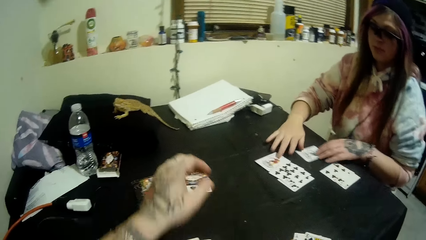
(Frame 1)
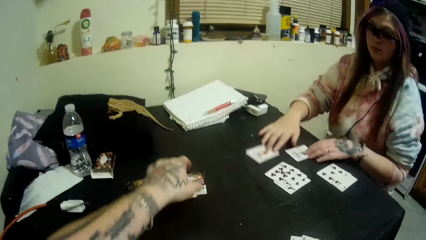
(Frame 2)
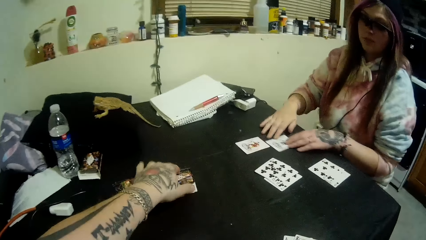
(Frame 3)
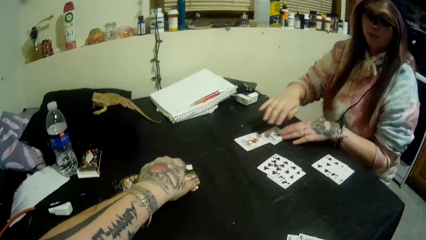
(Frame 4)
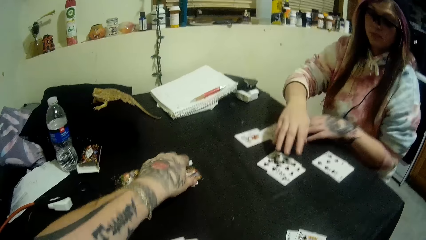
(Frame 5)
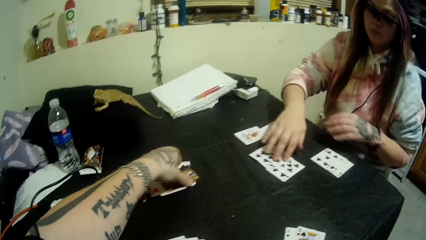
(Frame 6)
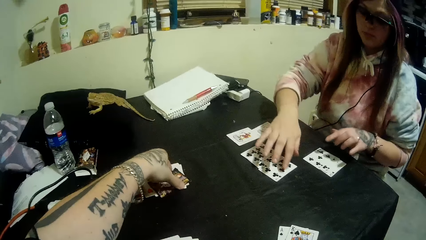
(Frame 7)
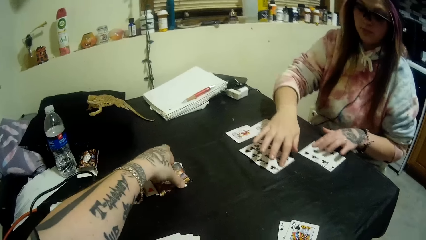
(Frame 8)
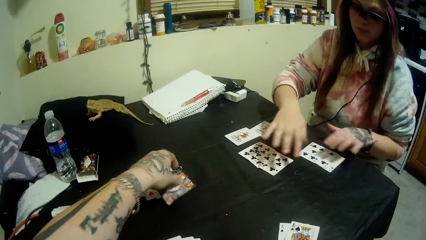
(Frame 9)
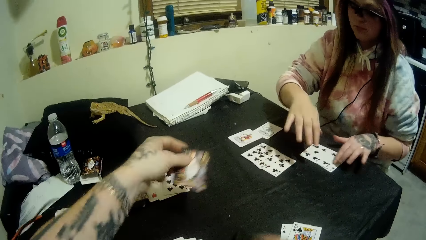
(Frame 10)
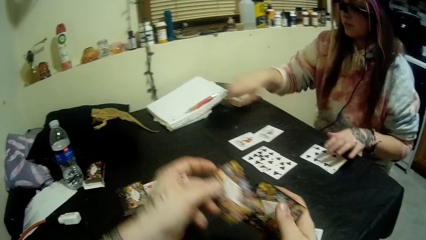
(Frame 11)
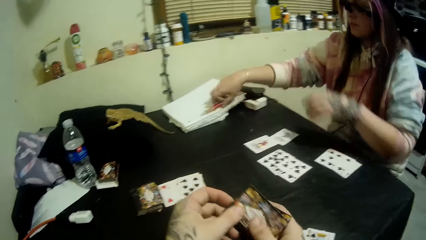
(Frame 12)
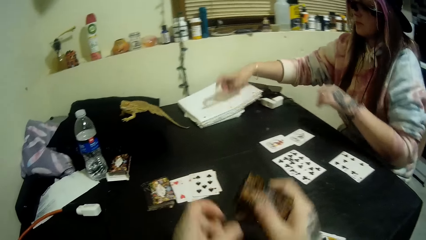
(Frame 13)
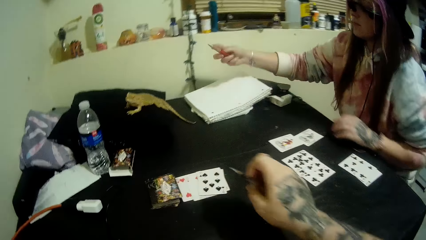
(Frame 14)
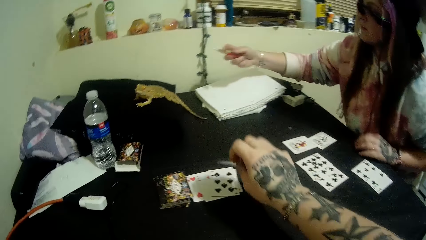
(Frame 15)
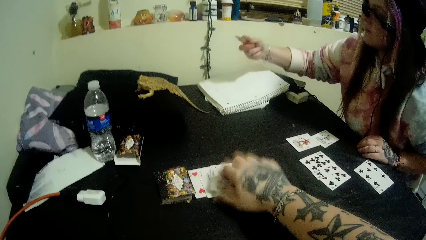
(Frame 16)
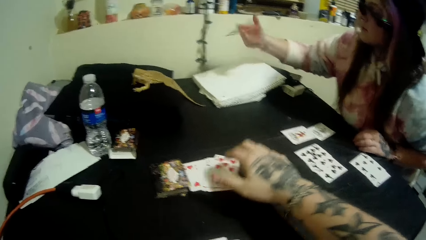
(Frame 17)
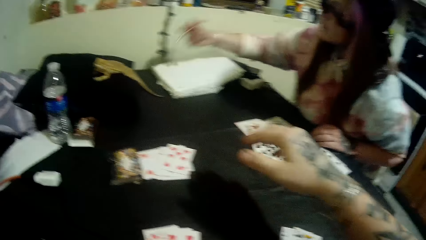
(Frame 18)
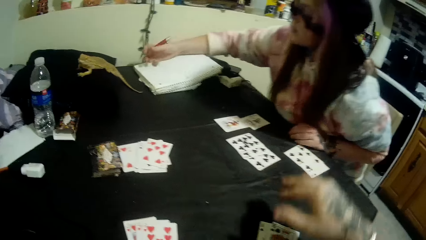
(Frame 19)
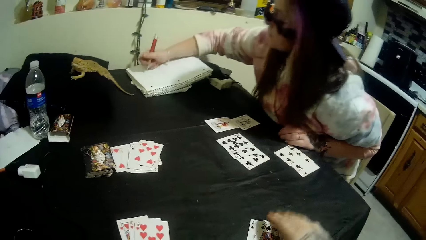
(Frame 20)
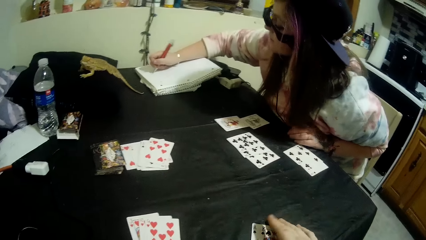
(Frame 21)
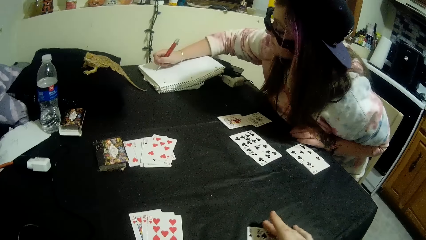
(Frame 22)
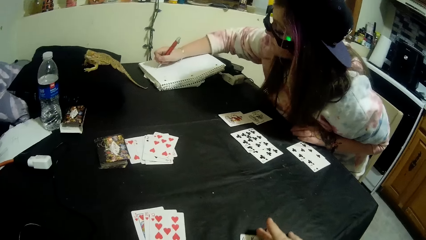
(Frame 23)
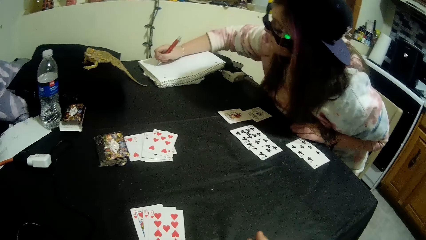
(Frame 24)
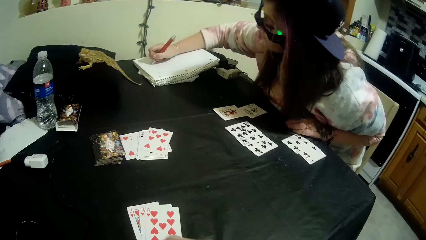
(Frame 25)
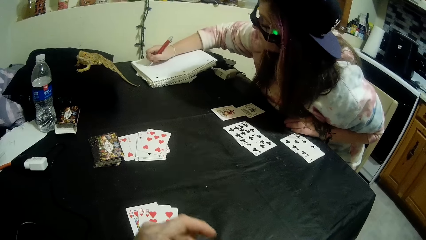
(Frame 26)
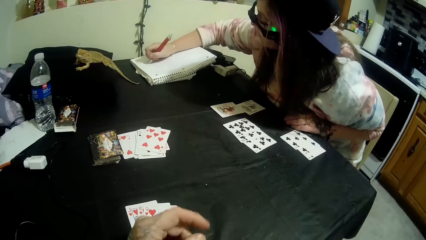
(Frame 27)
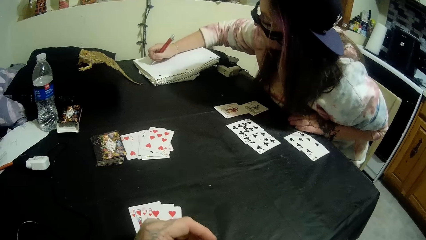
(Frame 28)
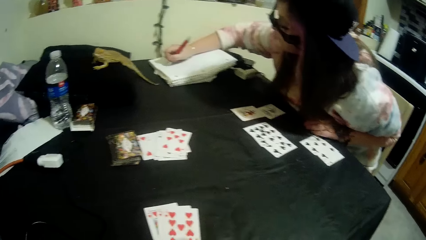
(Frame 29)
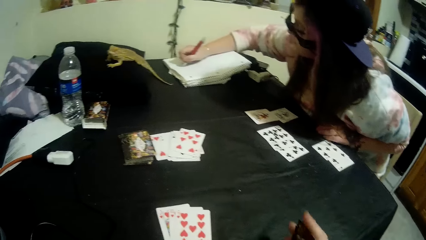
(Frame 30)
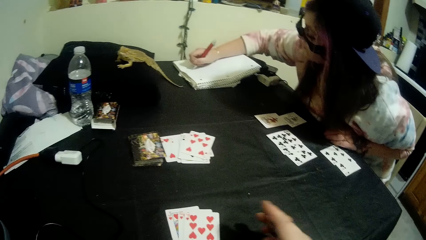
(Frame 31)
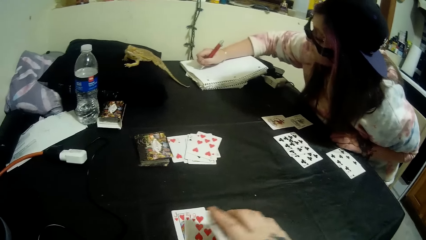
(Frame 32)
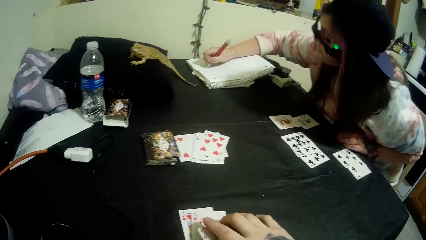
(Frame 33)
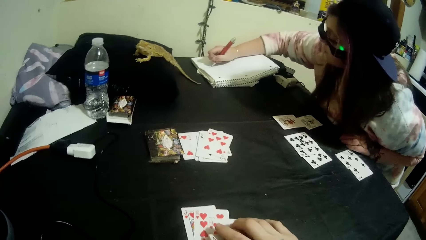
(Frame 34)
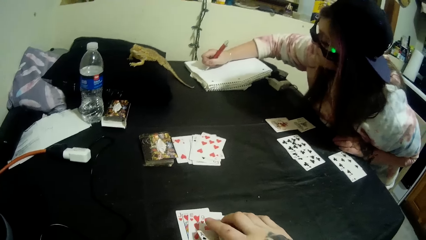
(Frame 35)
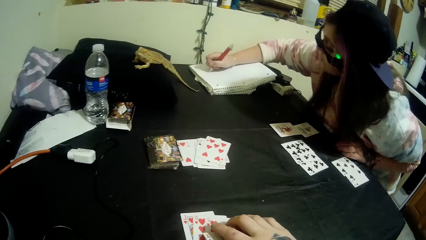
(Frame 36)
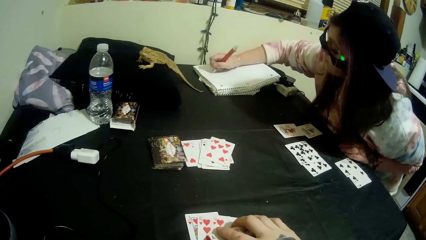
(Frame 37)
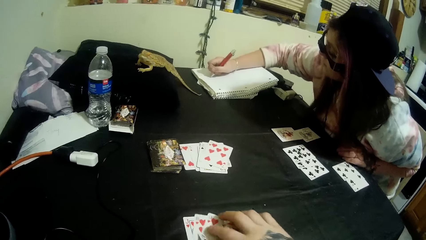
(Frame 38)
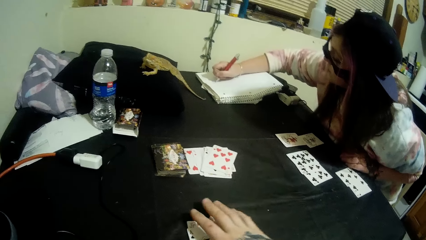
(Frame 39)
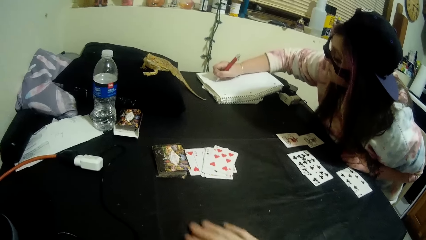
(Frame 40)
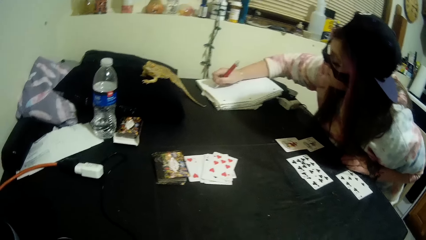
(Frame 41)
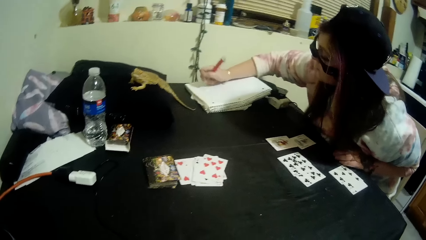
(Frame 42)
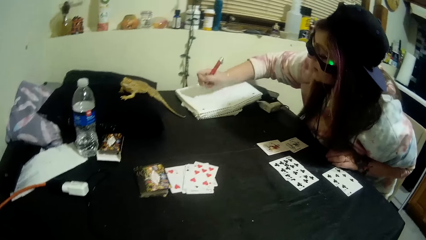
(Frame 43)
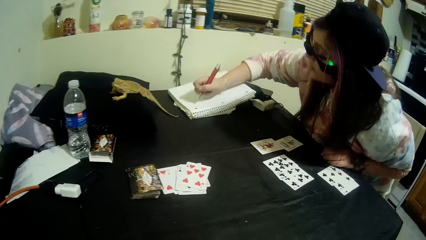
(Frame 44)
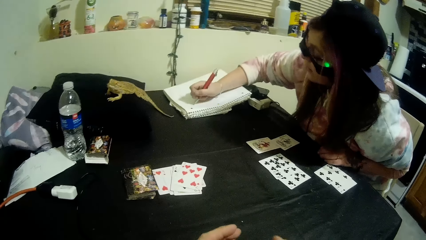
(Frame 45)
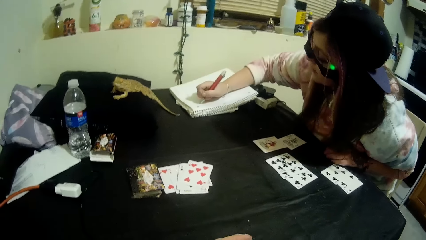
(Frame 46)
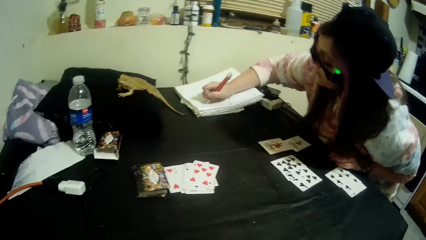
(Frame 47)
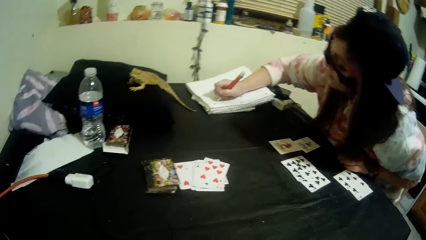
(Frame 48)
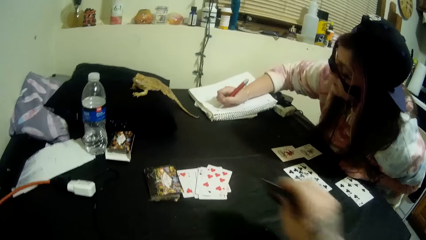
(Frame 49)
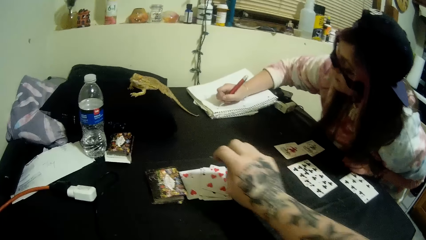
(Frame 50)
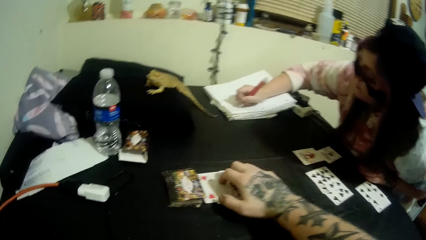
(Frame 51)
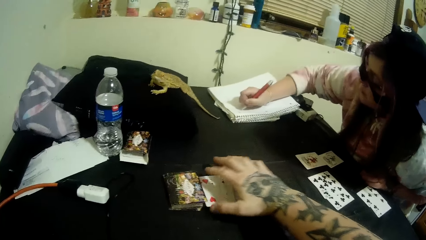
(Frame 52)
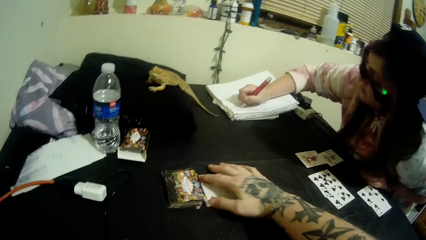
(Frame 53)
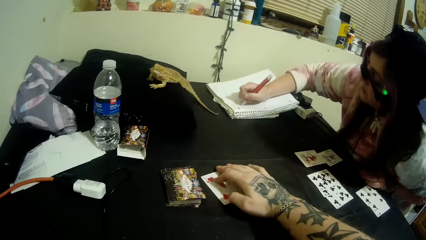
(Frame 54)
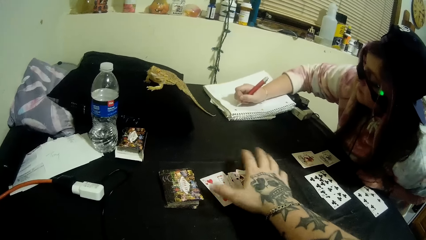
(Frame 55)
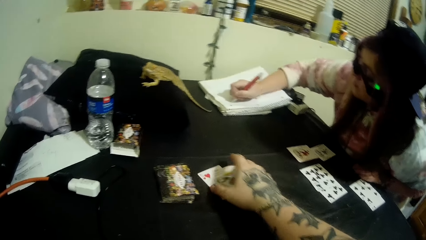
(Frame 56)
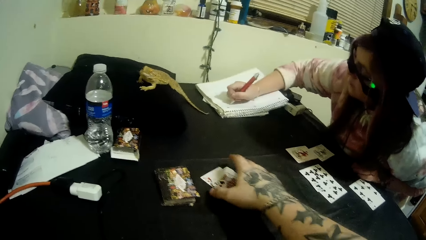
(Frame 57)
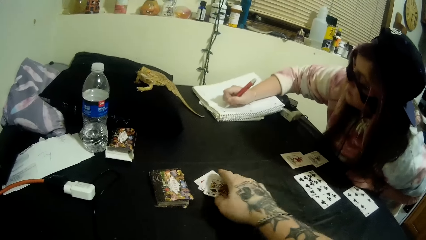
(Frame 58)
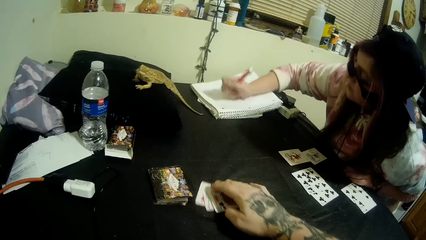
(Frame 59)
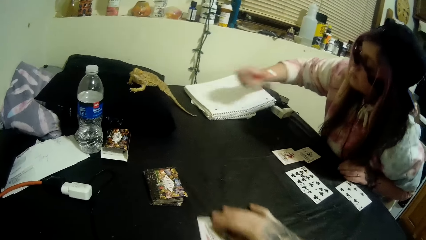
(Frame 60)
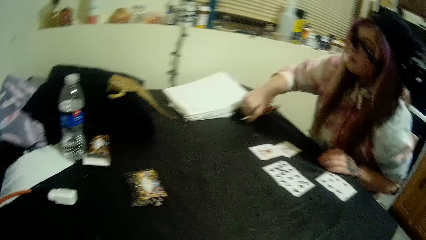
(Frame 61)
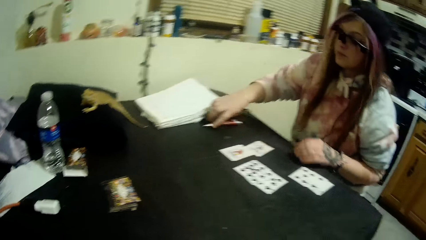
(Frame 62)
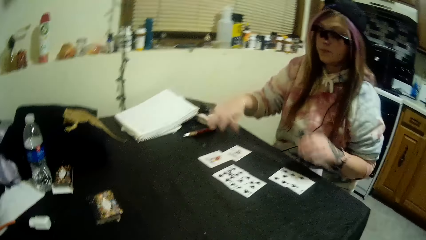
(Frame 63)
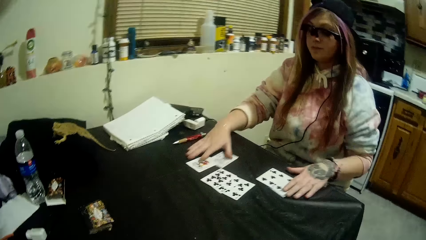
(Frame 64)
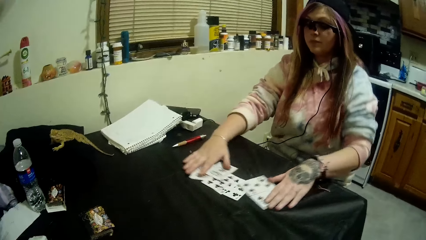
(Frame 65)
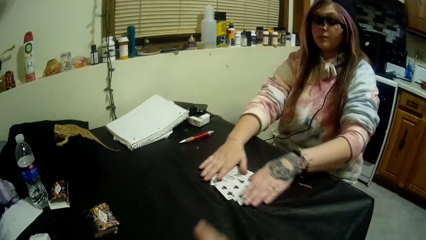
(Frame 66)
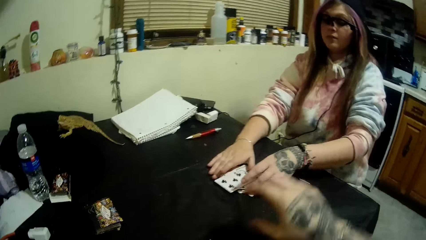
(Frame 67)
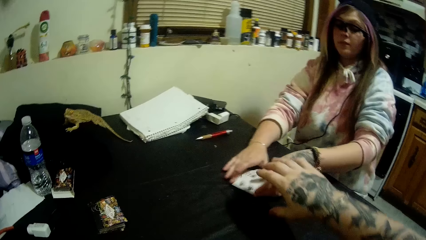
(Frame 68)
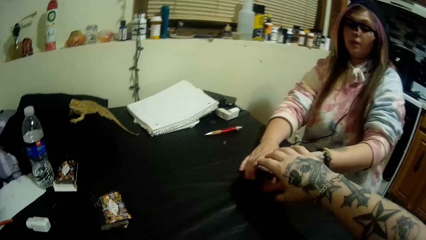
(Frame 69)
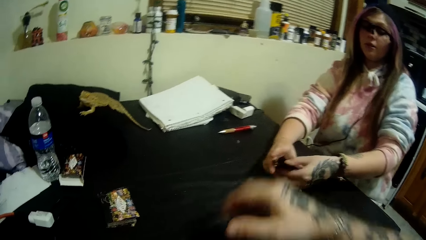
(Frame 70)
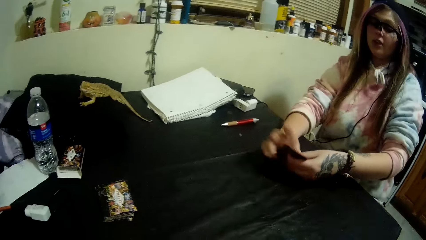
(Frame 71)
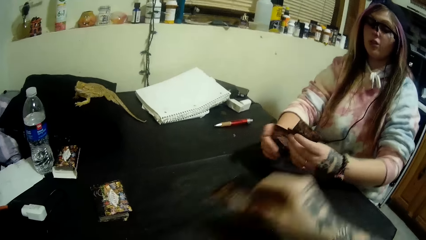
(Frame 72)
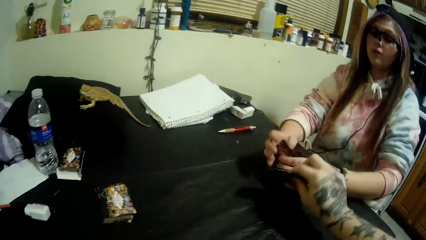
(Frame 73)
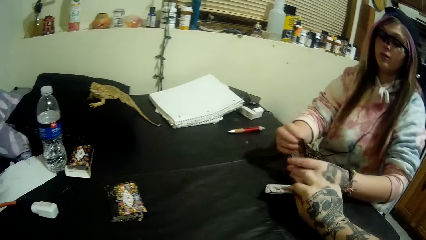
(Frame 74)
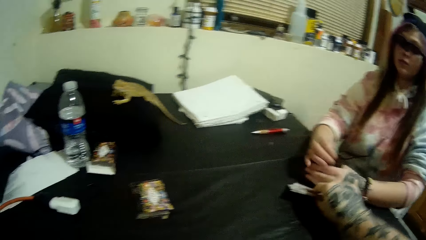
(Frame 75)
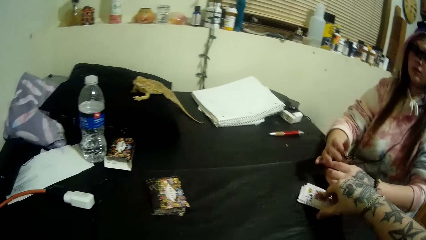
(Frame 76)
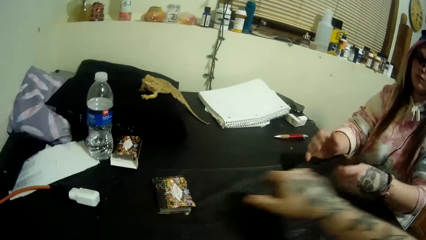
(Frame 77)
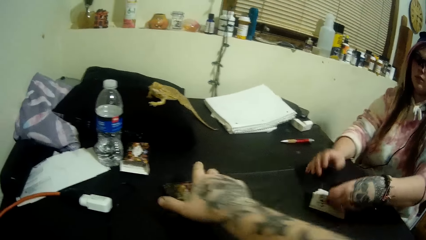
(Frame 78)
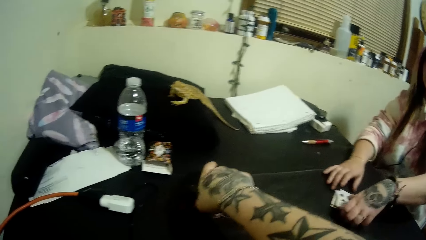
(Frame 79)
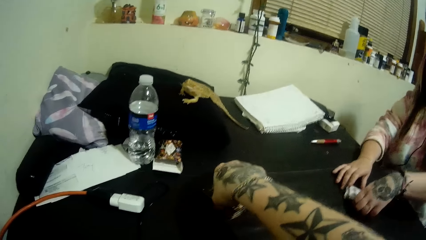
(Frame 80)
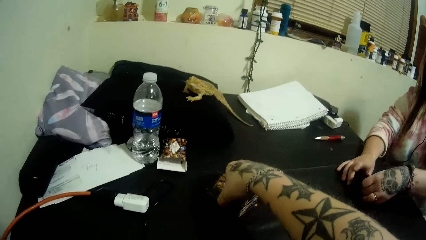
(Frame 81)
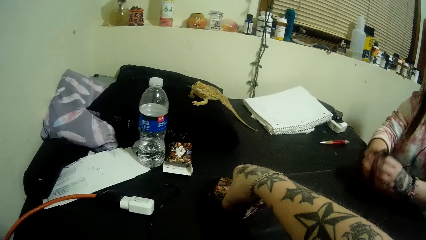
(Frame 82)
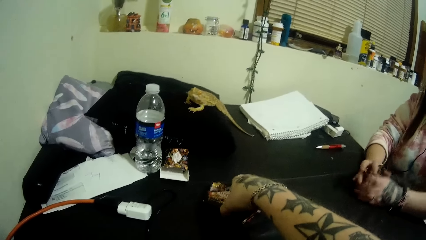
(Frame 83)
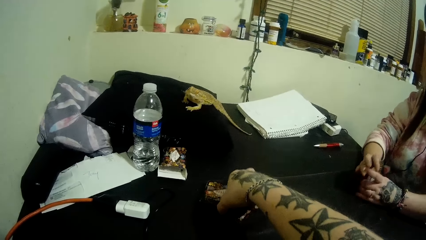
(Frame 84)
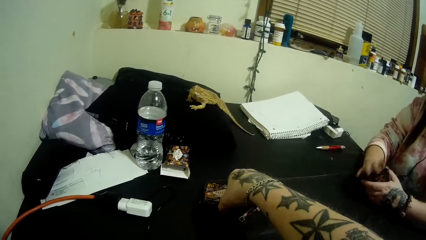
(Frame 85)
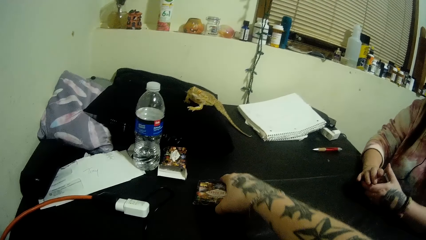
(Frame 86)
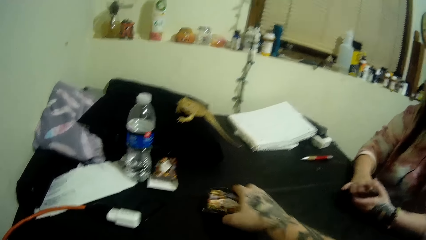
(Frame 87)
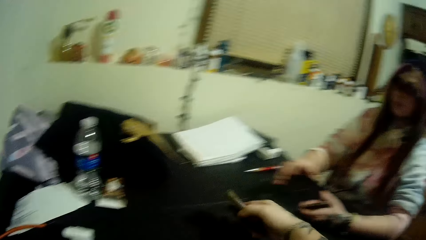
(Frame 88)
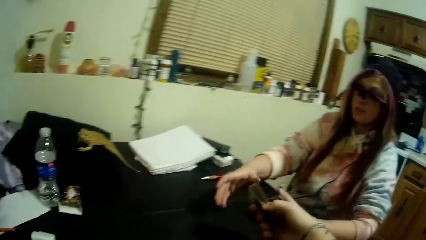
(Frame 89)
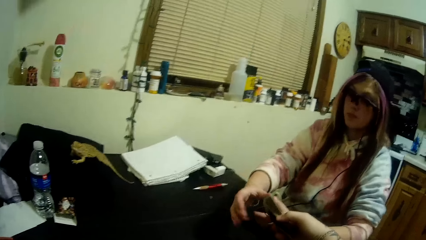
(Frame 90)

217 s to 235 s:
A woman gathers her portion of distributed cards on the table with her hands. The camera wearer picks a card from the cards beside the stack of cards with his left hand. The woman picks the pen on the book with her right hand. The camera wearer drops a card in his hands on the cards beside the stack of cards. He picks some of his distributed cards on the table with his right hand. The woman writes on the book on the table with the pen. The camera wearer picks some of his distributed cards on the table with his right hand. He drops the cards in his hands on the cards beside the stack of cards. He picks the cards beside the stacks of cards with his right hand. The woman gathers her distributed cards on the table with her hands. The camera wearer drops the cards in his hands on the table. The woman drops the cards in her hands on the camera wearer's cards on the table, and picks the cards on the table with her hands. The camera wearer picks the stack of cards on the table with his right hand.
